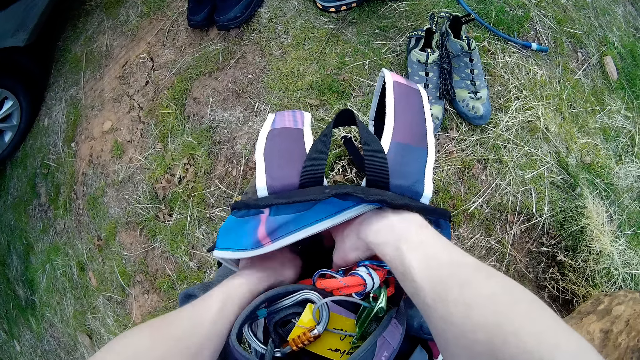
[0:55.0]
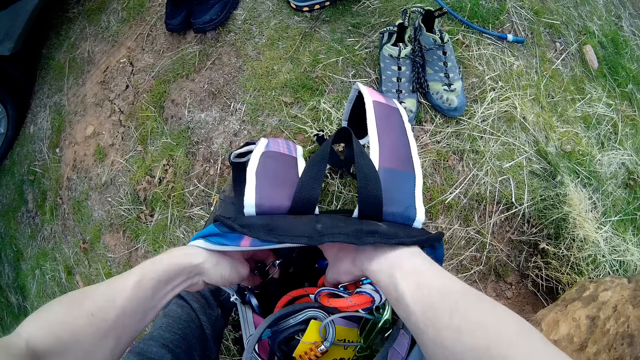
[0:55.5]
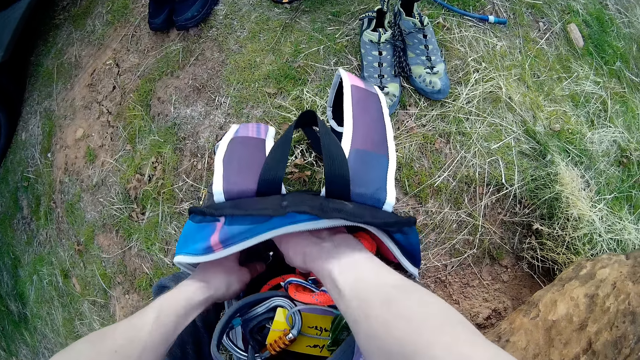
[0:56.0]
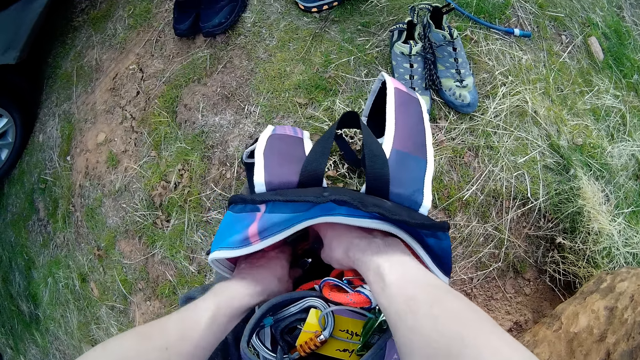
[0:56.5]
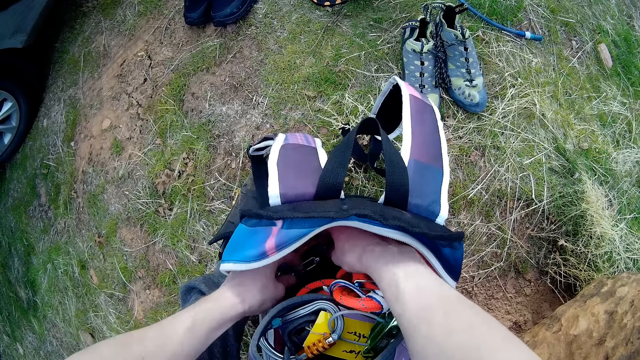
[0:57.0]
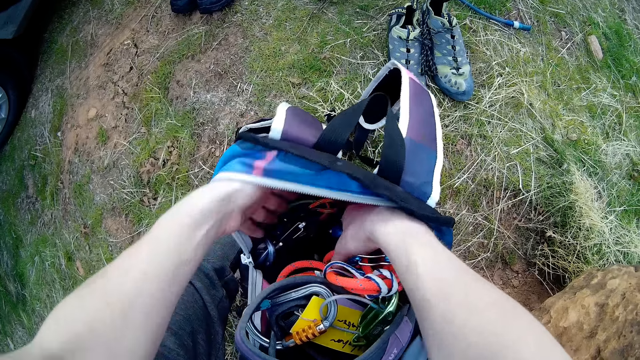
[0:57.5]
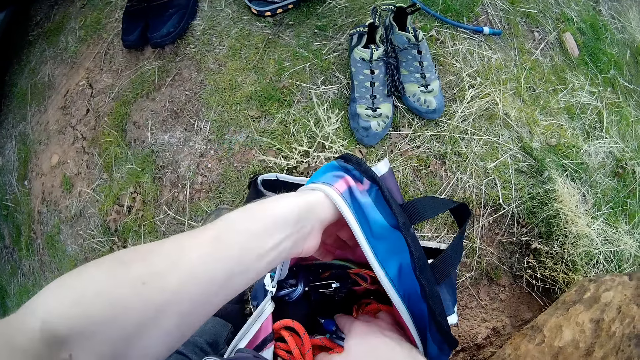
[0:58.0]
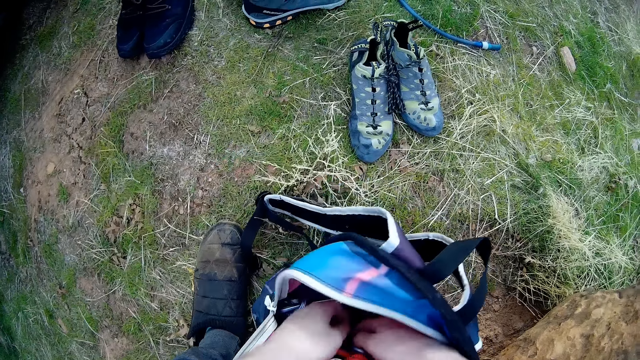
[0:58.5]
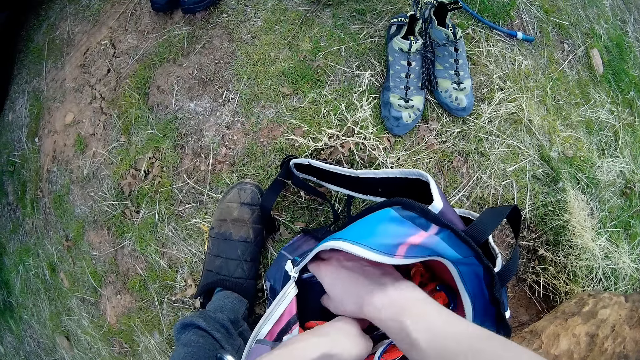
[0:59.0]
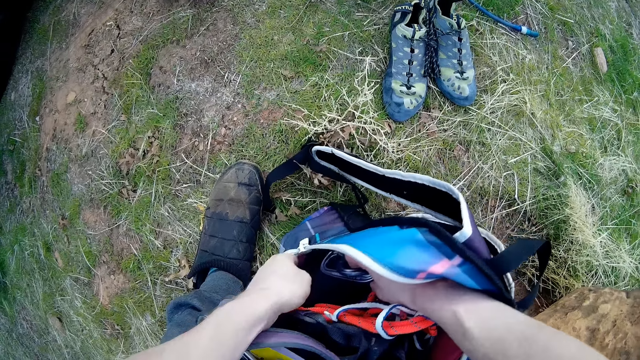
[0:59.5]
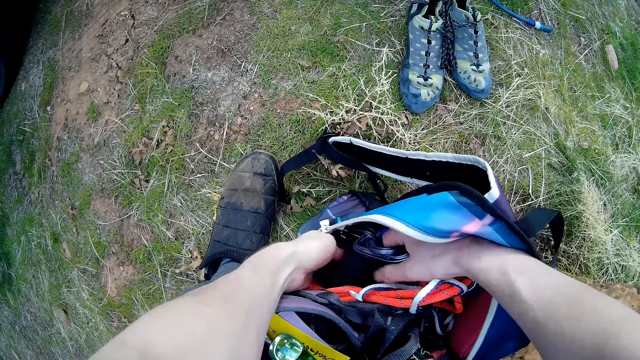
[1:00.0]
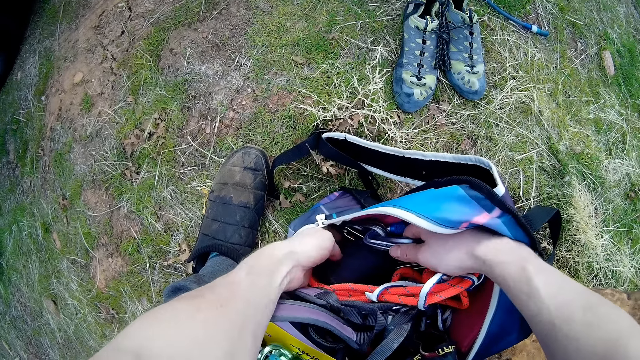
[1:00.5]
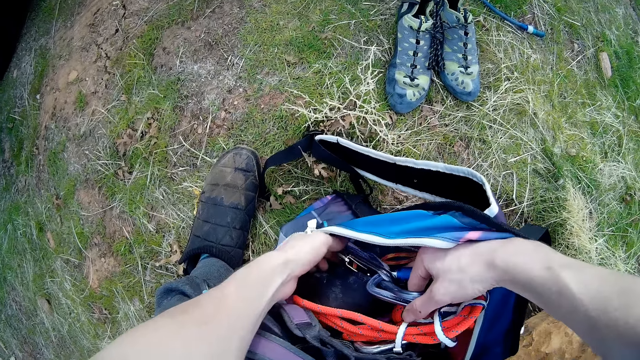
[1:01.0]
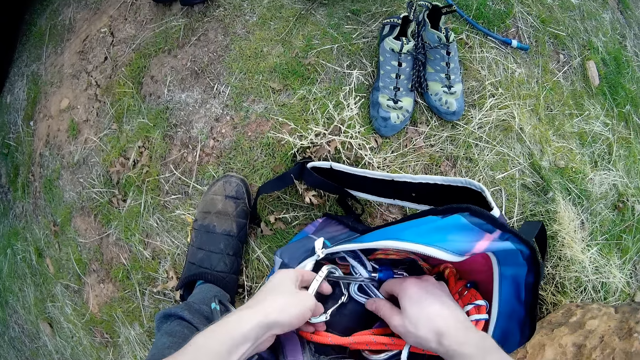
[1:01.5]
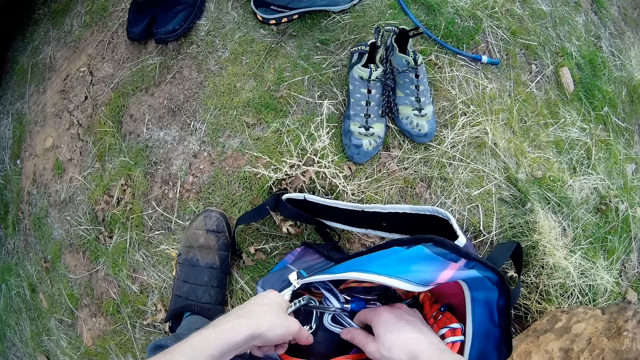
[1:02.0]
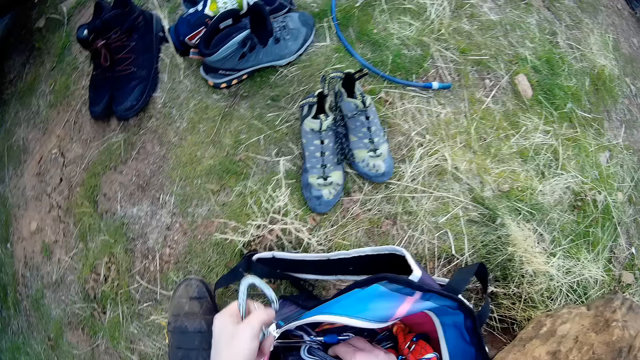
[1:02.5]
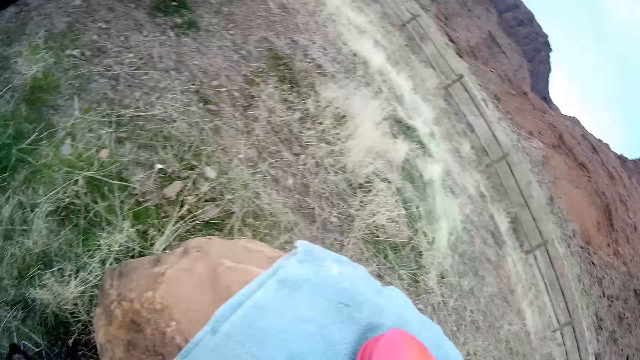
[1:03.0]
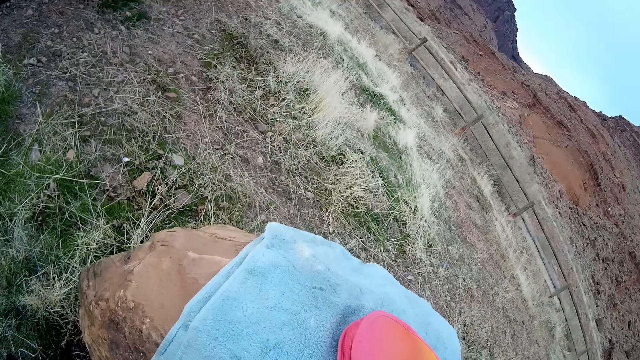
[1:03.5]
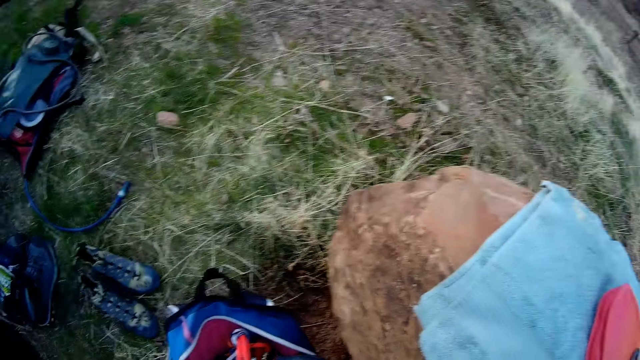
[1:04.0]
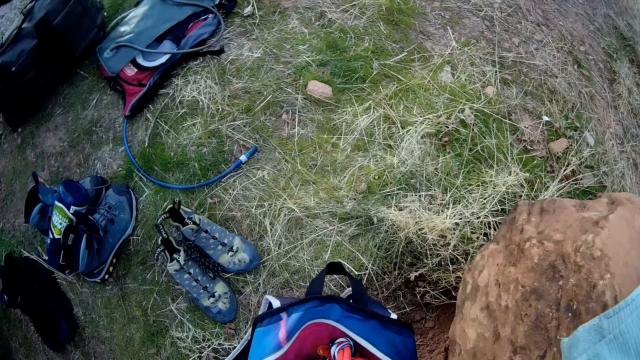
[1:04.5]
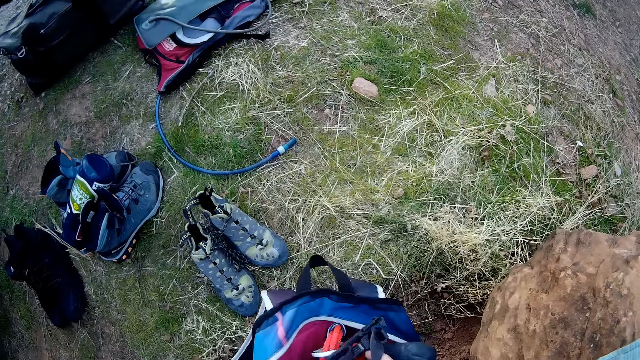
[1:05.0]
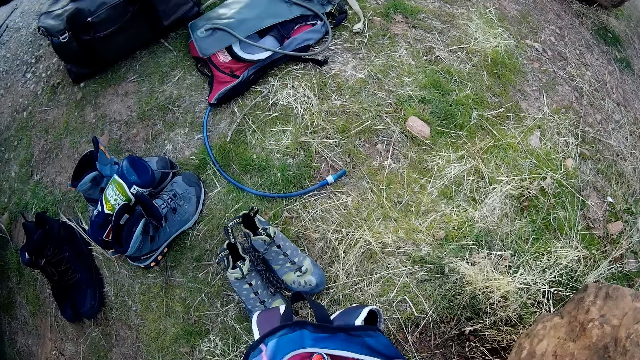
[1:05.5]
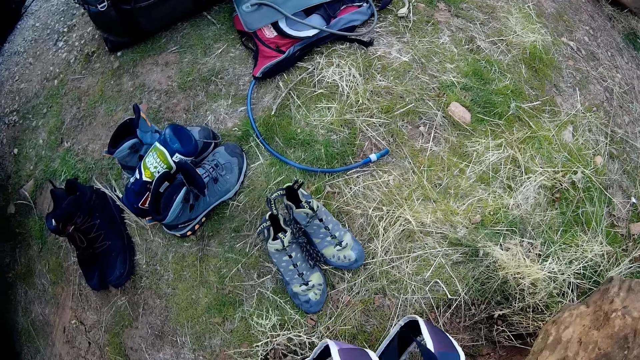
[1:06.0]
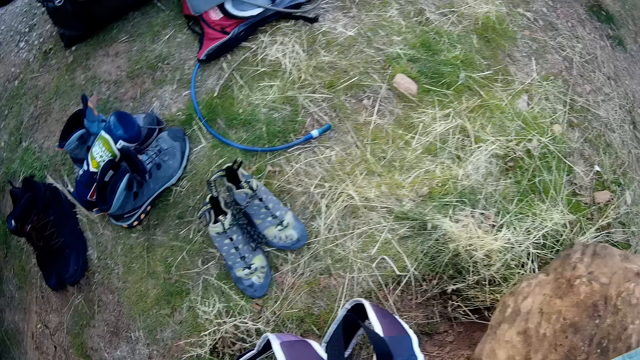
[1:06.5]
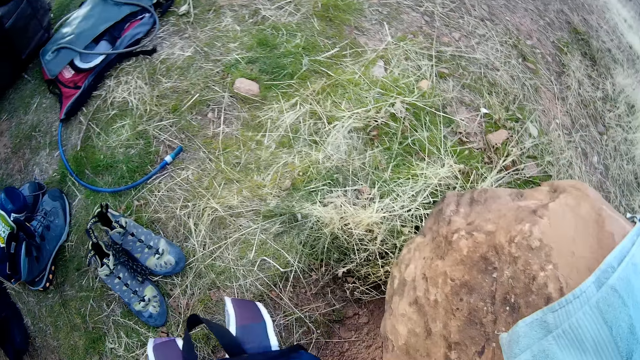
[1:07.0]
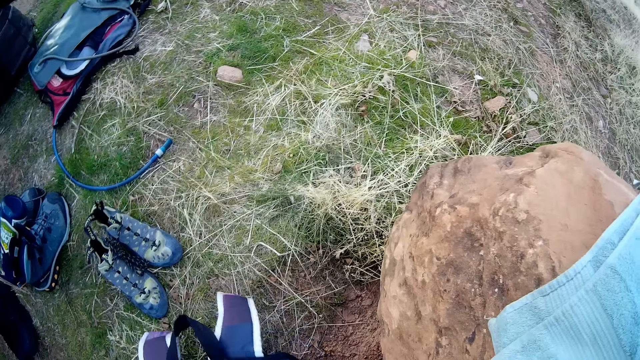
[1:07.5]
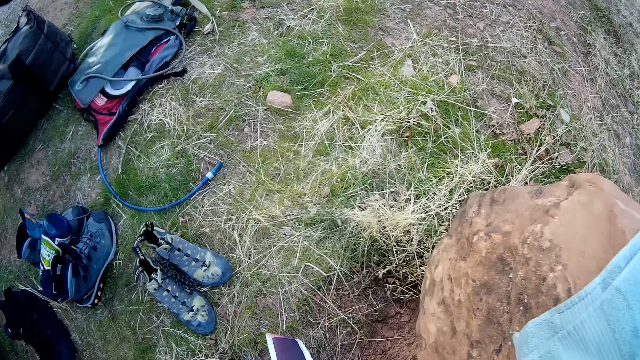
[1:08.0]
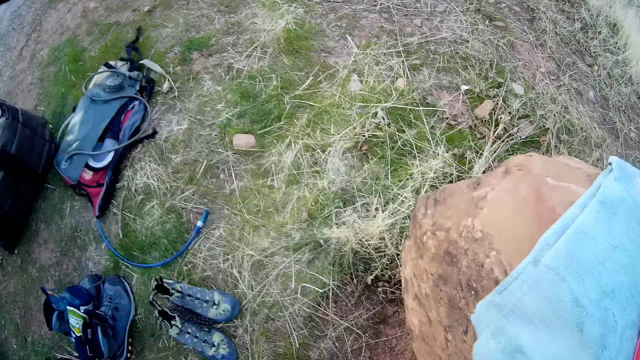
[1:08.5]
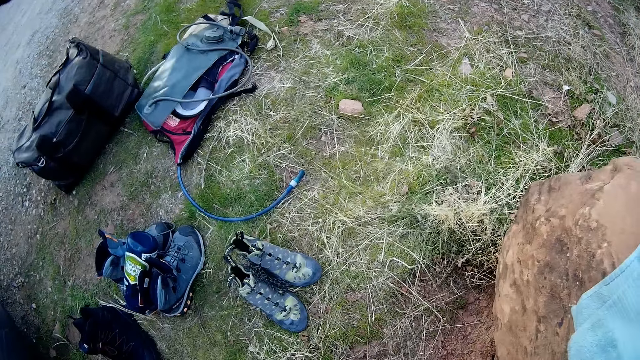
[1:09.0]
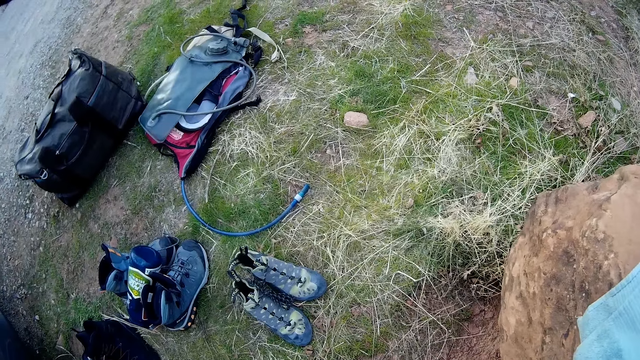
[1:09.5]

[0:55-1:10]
The camera wearer touches the zipline lanyards. They pick up something from the bag. They look around the field and move around.

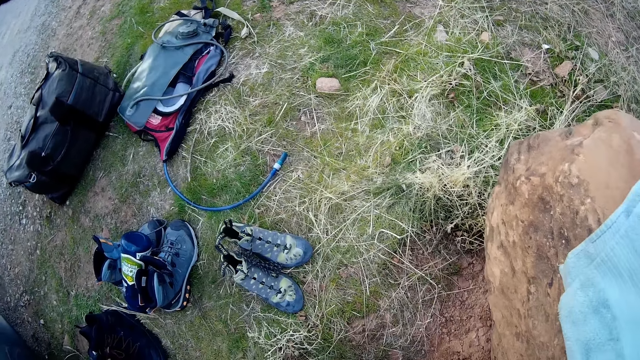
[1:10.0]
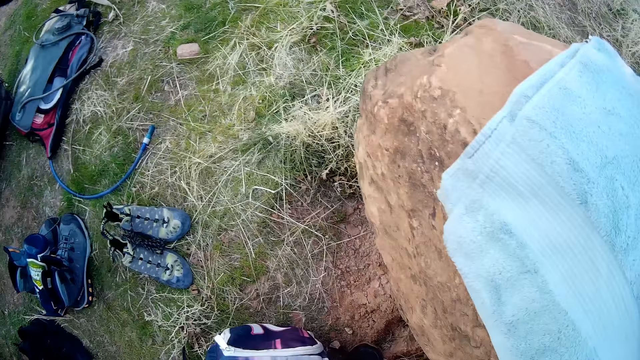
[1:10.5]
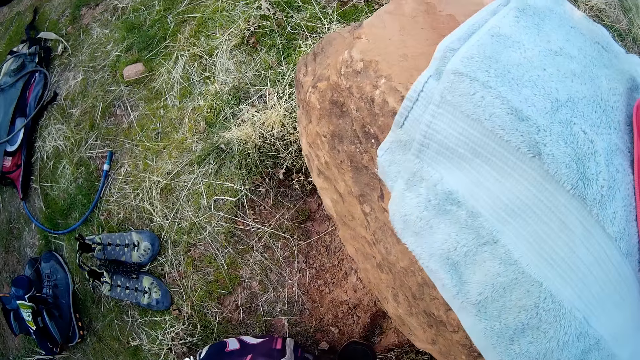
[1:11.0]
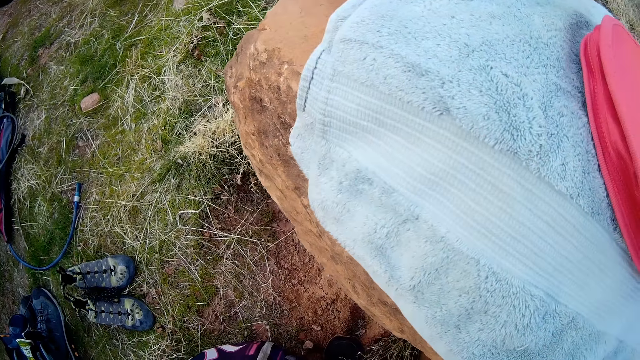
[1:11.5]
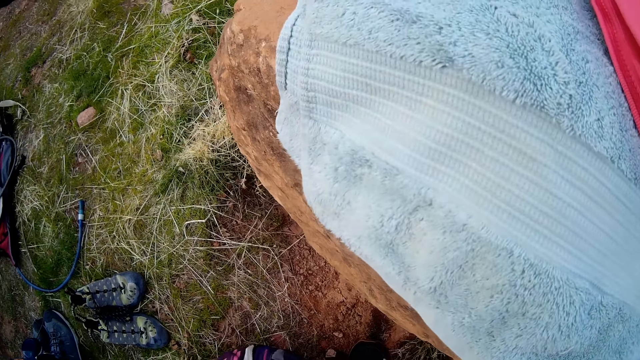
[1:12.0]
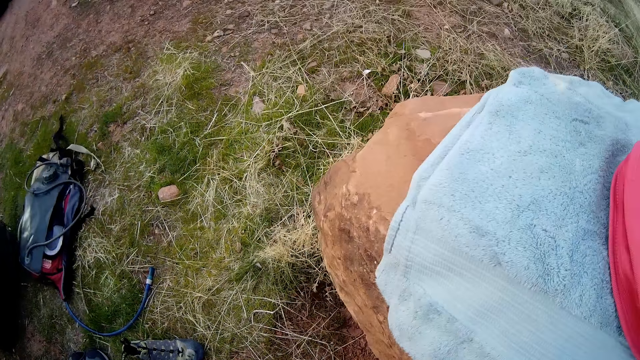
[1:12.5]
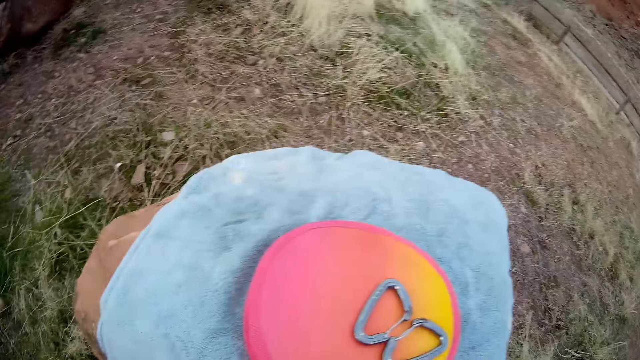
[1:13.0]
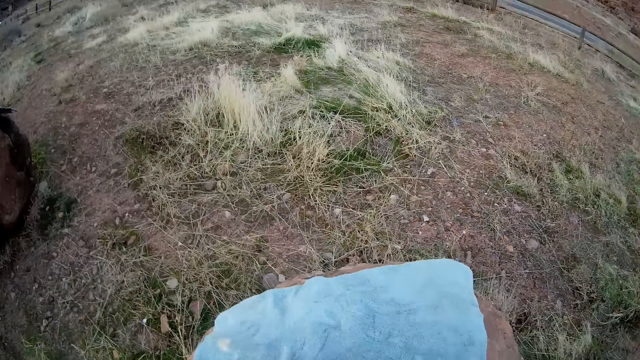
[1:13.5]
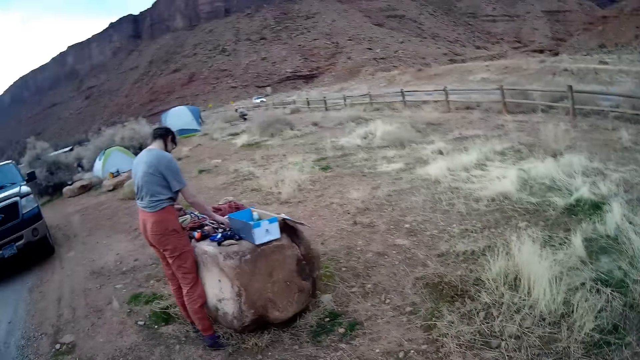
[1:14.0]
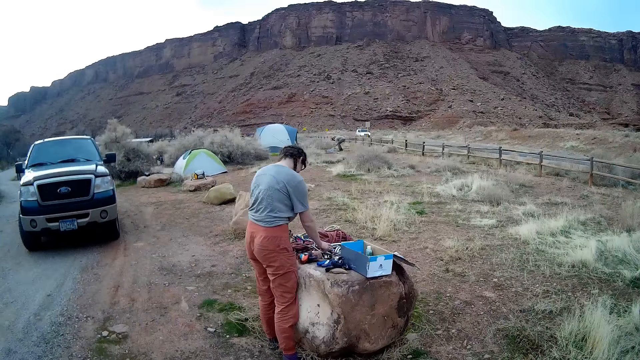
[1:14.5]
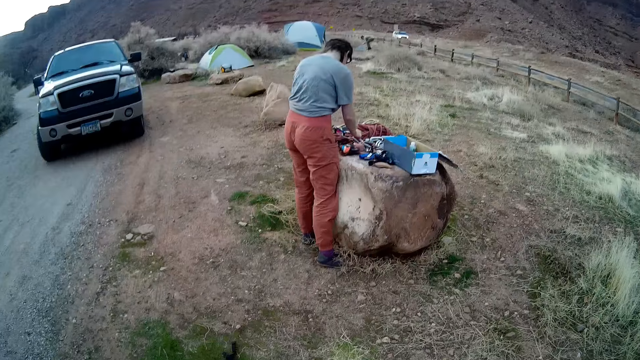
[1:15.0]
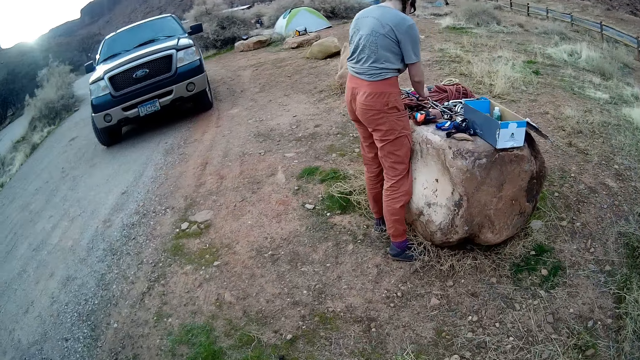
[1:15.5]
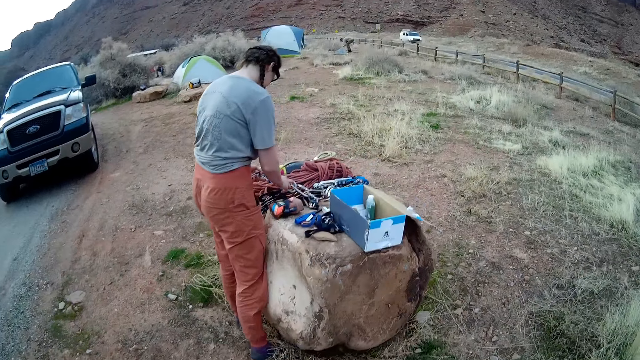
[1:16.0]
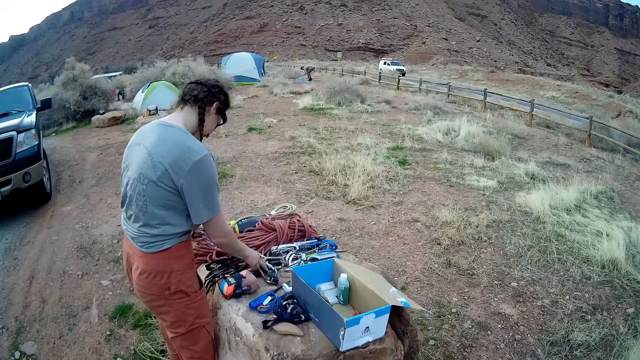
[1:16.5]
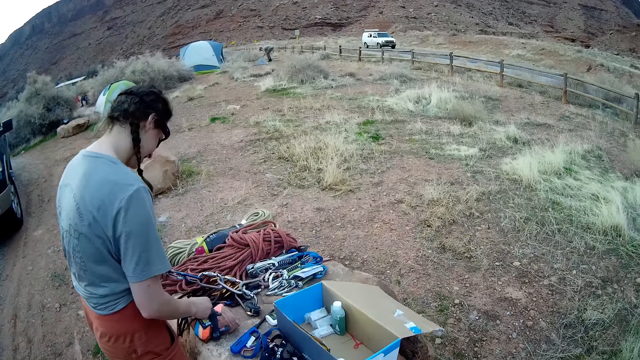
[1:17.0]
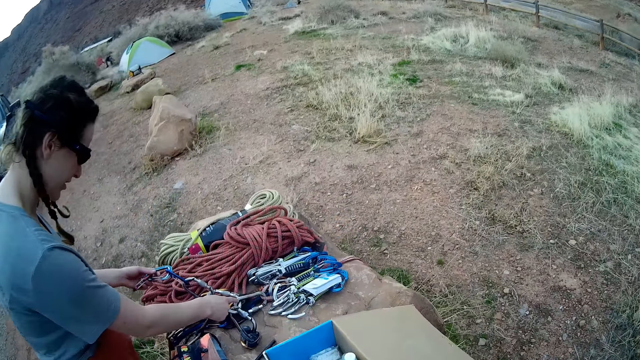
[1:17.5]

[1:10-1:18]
The camera wearer walks towards the lady.
